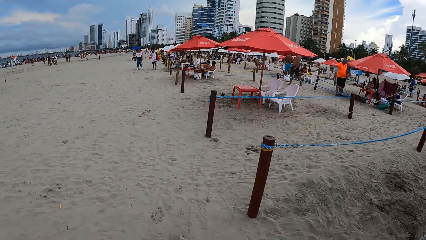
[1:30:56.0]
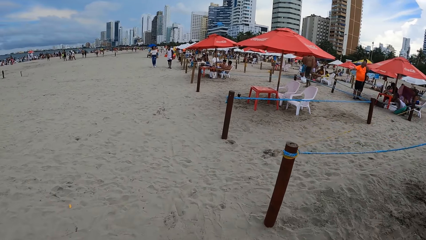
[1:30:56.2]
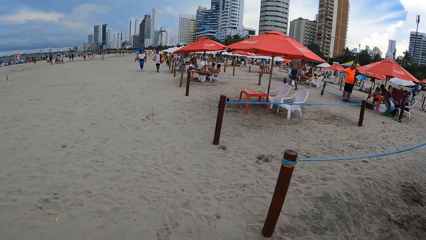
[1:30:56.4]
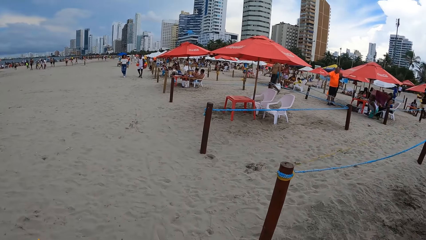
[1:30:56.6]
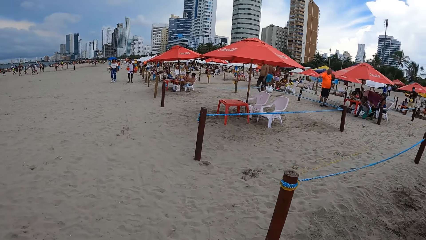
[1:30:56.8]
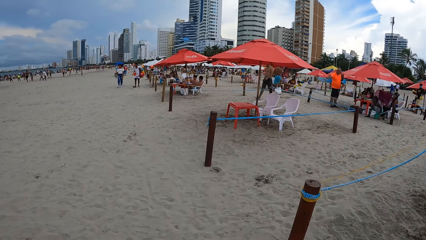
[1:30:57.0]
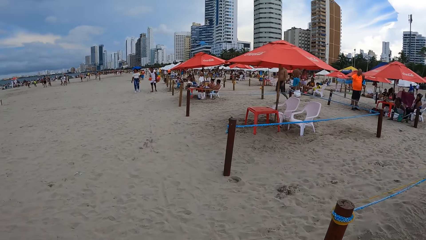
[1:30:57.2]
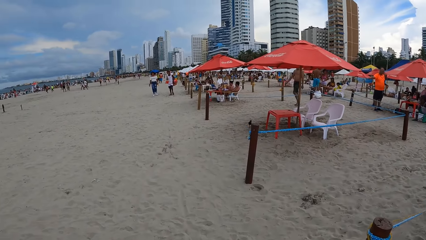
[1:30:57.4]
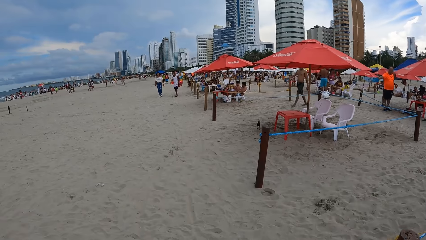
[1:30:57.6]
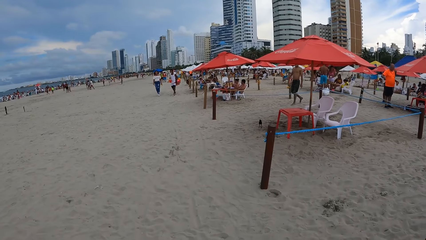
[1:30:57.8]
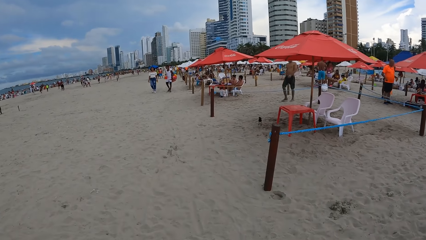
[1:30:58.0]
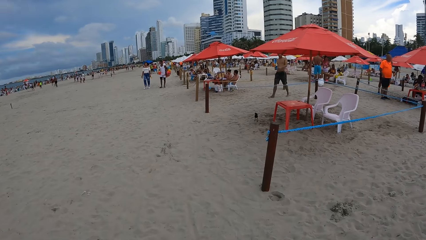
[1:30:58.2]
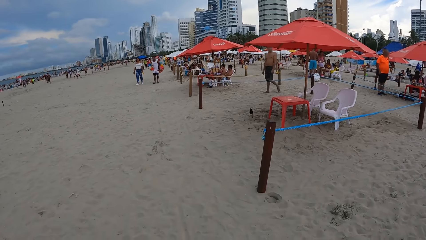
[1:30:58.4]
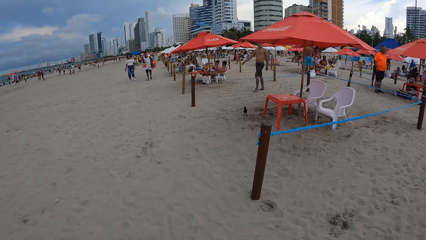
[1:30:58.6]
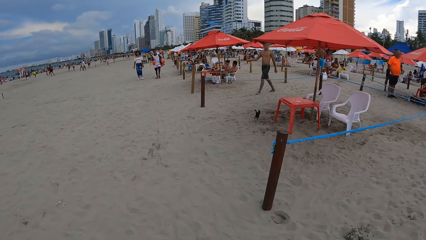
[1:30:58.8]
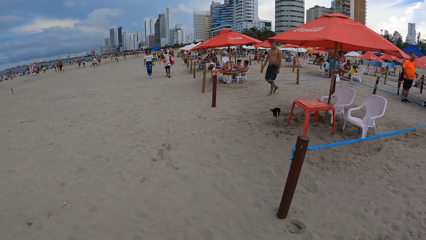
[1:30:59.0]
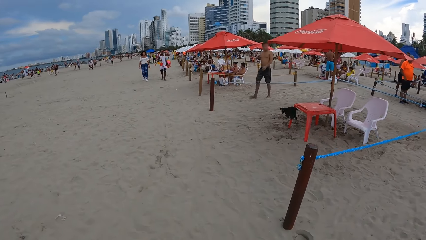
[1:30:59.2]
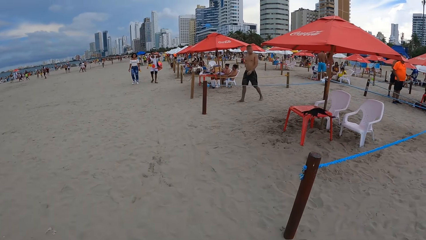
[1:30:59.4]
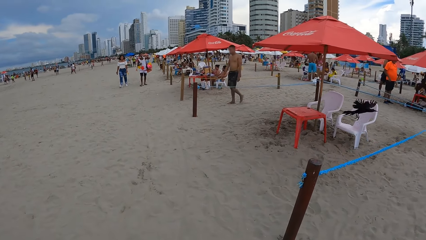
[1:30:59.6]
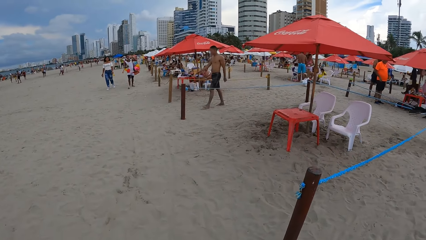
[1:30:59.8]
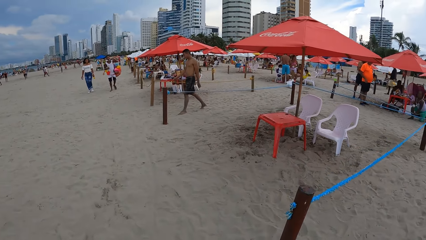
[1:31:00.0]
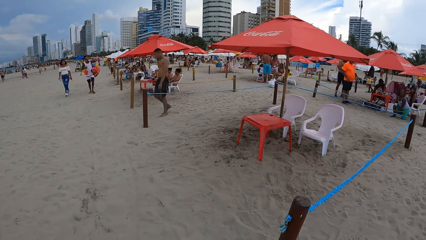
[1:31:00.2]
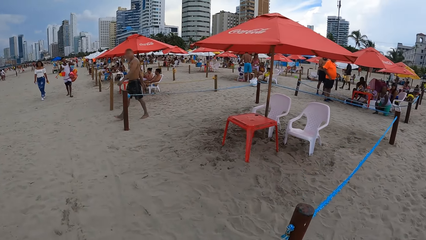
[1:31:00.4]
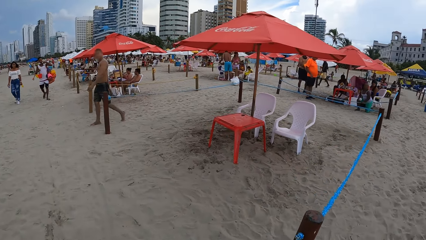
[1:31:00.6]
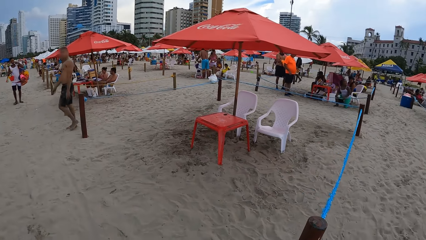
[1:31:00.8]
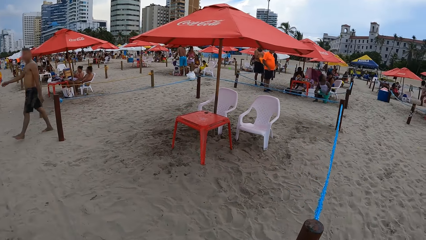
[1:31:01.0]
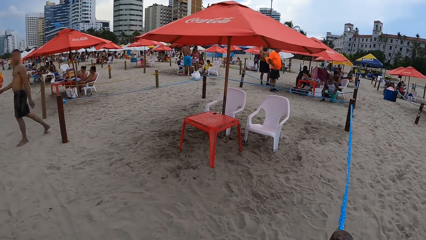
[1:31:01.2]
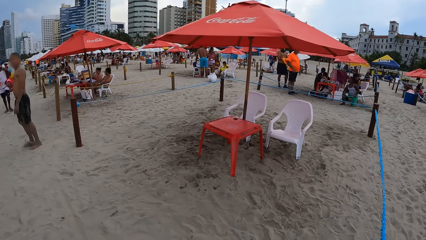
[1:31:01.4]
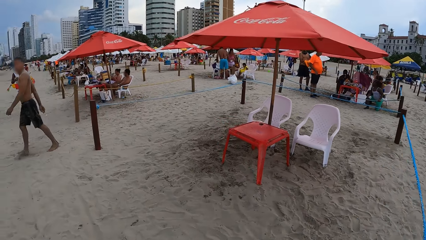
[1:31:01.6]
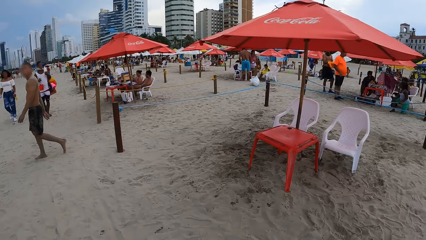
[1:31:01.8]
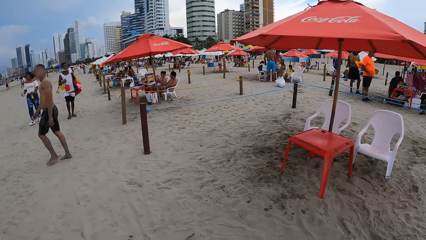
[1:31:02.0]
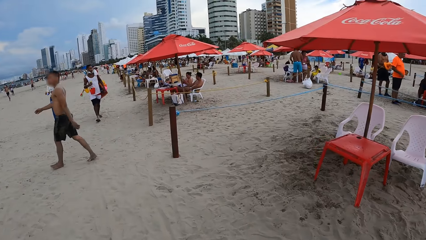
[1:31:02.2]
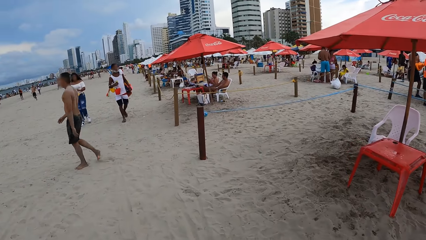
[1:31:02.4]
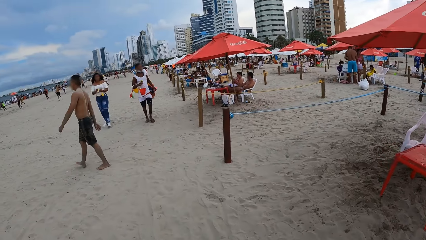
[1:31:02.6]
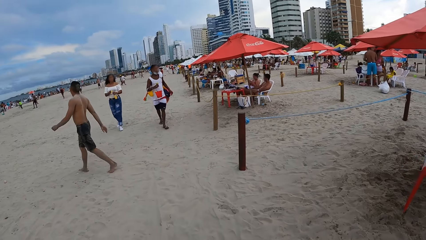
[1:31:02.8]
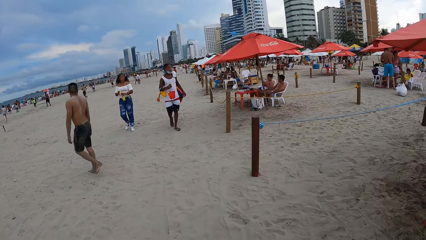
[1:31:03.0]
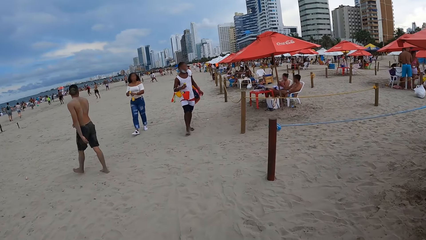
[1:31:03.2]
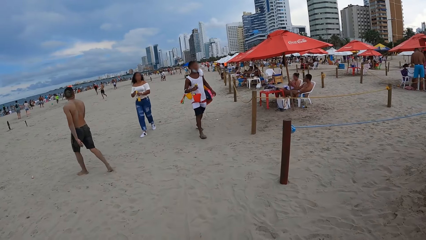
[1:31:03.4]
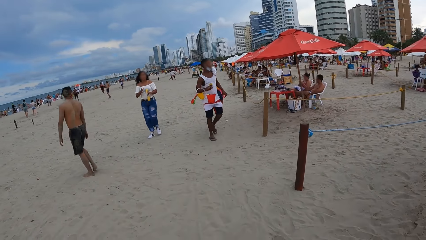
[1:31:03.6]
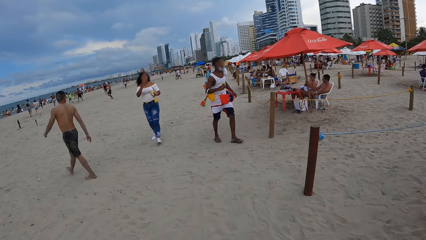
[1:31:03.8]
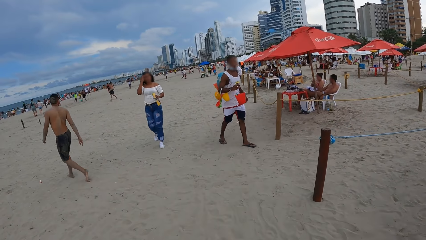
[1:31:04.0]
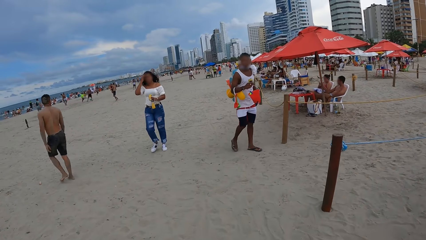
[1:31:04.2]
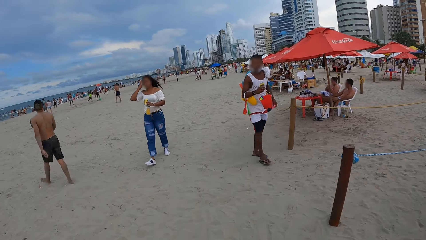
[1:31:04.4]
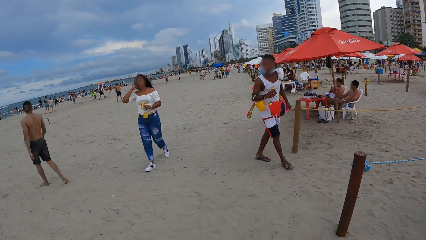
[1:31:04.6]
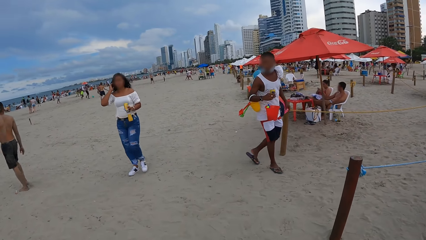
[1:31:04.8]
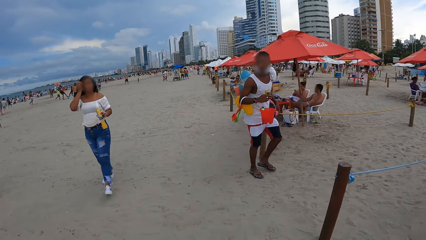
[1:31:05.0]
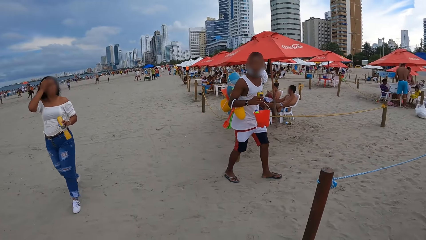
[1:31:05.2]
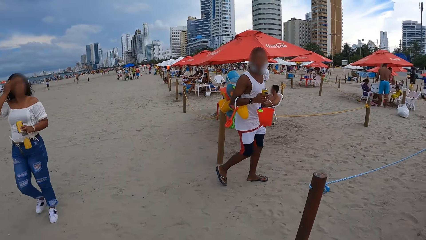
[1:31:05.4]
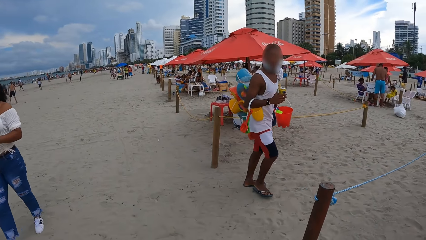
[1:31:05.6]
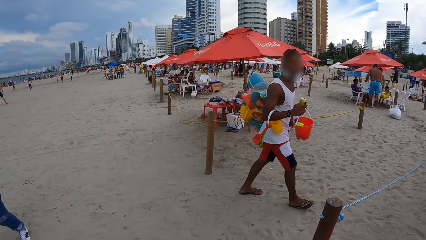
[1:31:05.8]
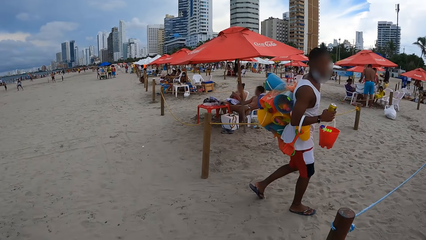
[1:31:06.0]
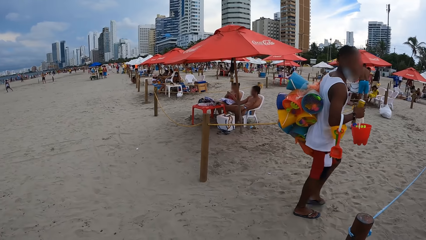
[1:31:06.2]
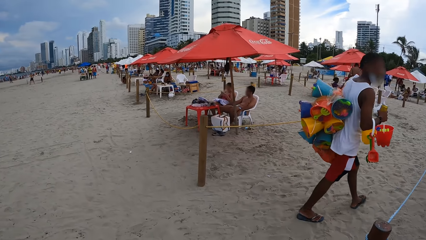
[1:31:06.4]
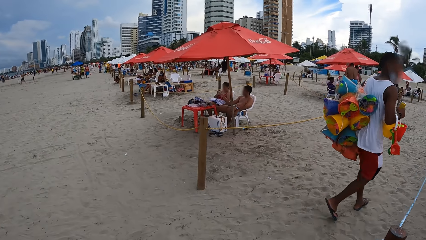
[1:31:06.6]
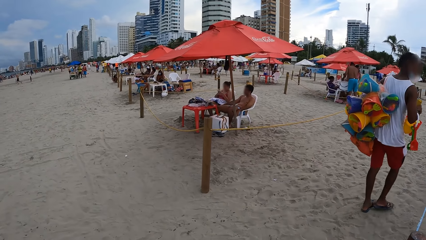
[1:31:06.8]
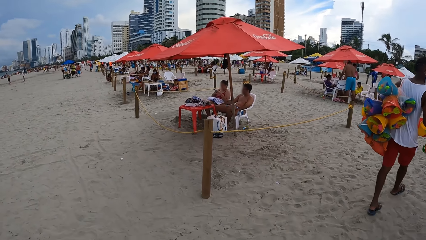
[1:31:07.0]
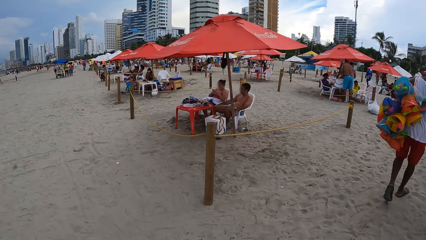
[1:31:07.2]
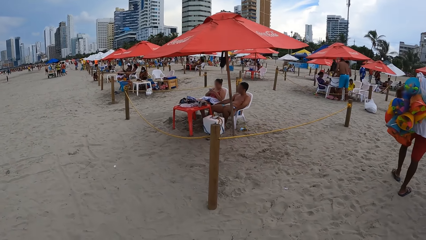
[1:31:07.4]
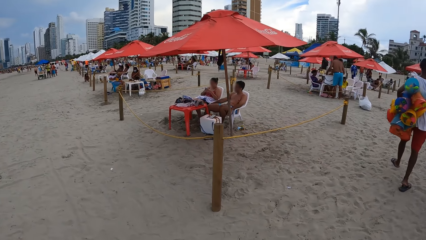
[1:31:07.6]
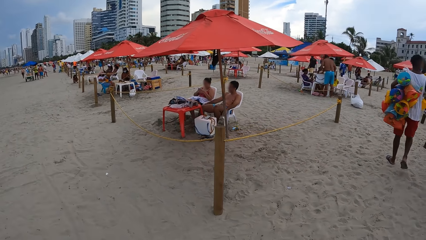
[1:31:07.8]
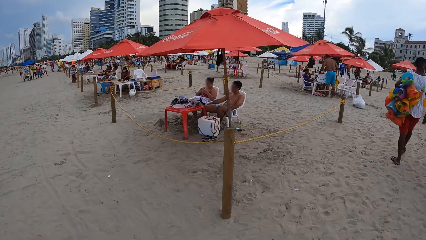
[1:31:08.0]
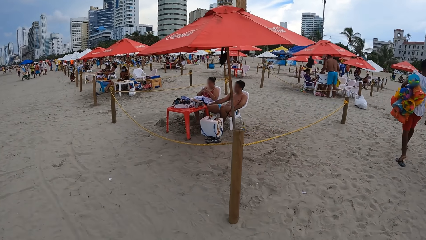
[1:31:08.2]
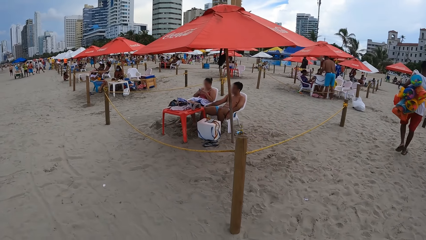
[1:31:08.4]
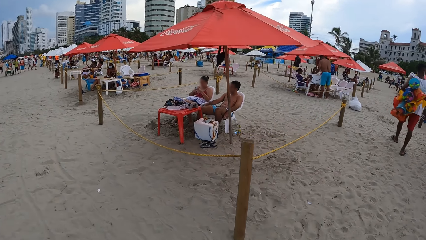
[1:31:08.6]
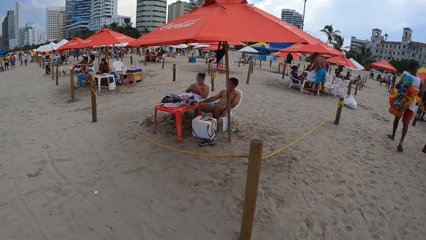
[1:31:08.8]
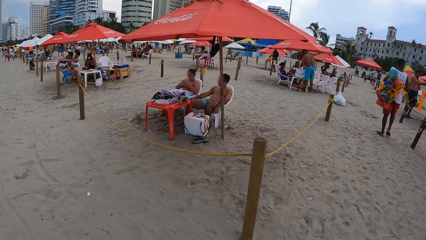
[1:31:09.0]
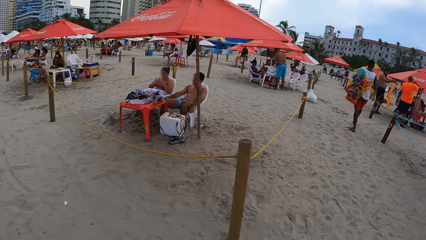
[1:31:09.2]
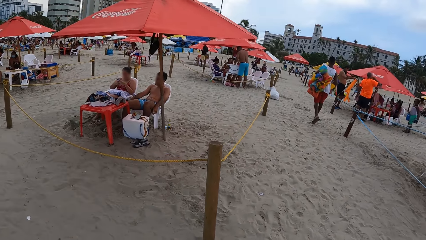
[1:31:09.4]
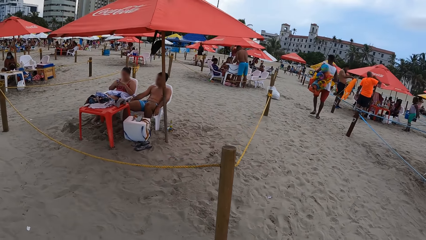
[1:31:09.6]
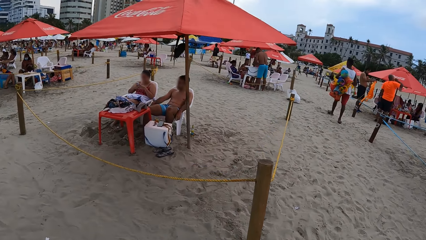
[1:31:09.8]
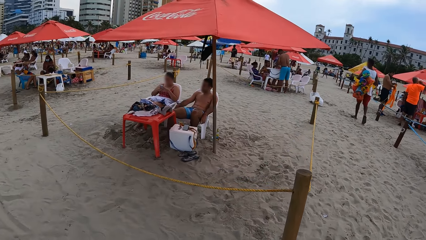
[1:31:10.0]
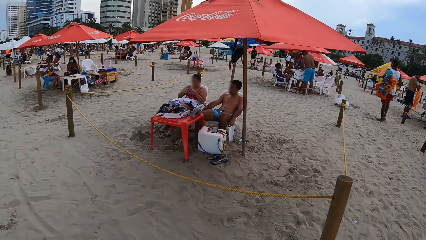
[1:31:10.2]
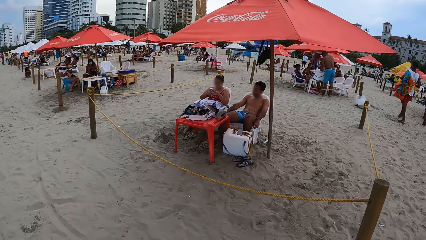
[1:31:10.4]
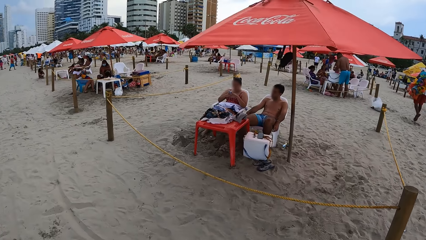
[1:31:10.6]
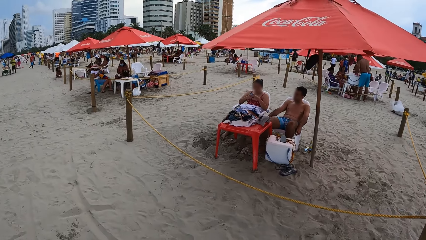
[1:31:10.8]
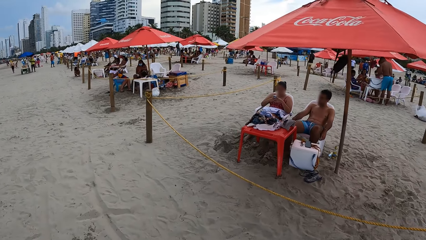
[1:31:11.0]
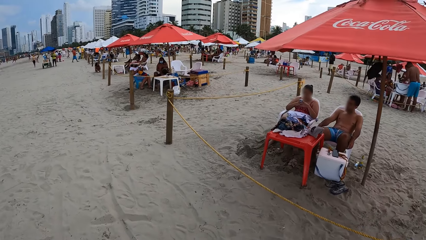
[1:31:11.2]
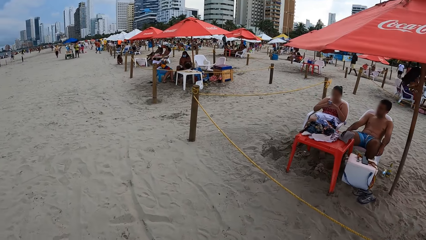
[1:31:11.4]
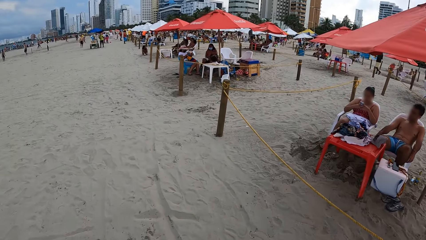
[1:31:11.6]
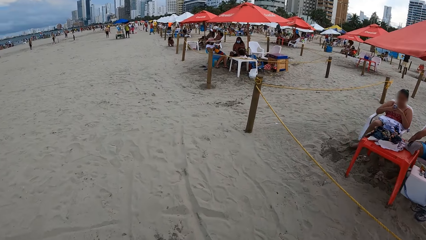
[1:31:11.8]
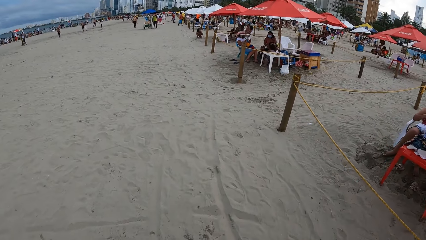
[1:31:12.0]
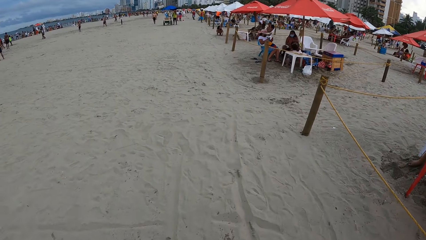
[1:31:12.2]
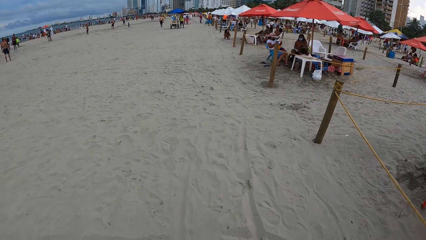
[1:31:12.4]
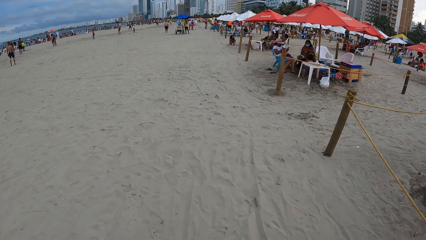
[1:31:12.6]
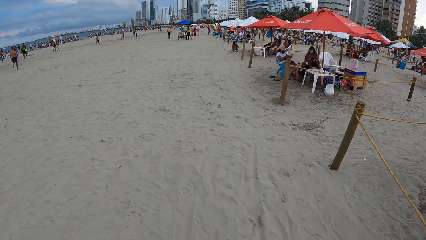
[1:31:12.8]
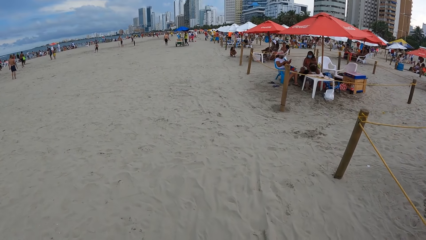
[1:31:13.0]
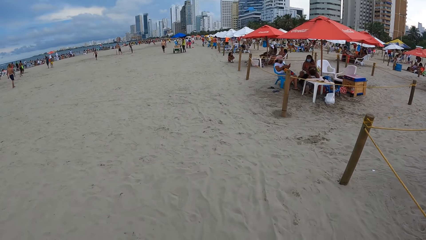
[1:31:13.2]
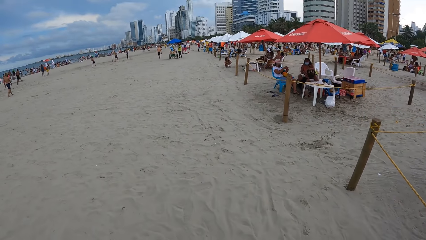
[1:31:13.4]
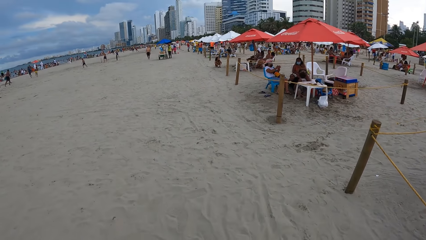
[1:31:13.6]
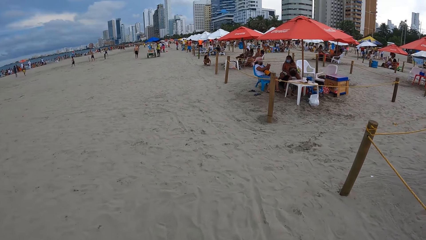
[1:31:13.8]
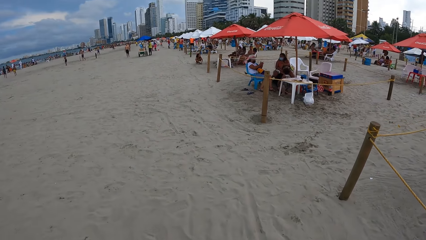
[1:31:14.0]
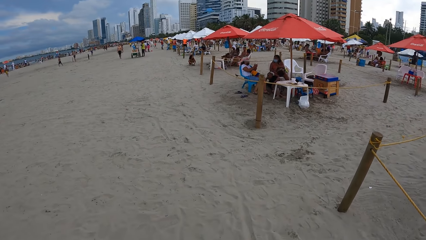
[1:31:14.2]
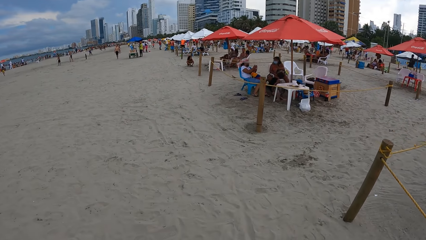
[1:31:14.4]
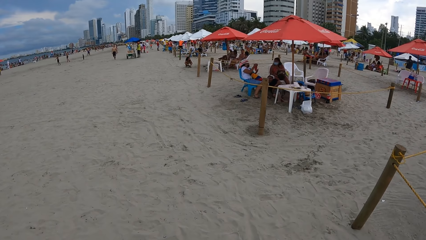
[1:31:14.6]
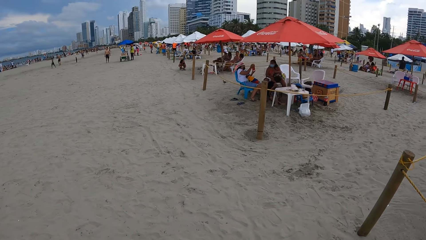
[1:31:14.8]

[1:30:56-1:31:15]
The camera wearer looks around. They walk on the beach. They look around. They walk on the beach. They look around. They walk on the beach. They look around. They walk on the beach.
